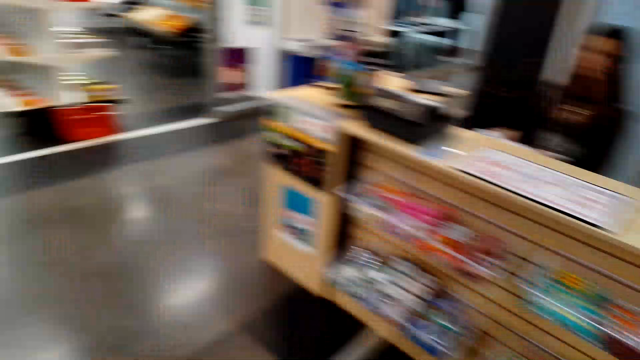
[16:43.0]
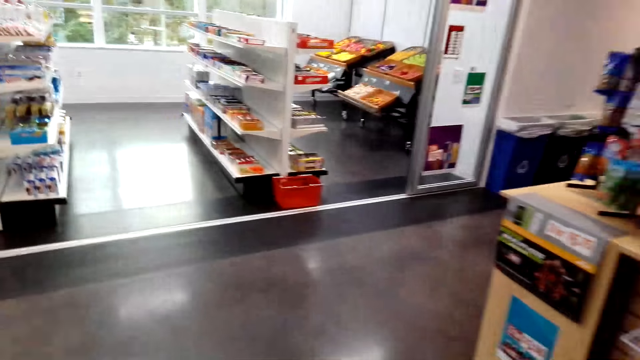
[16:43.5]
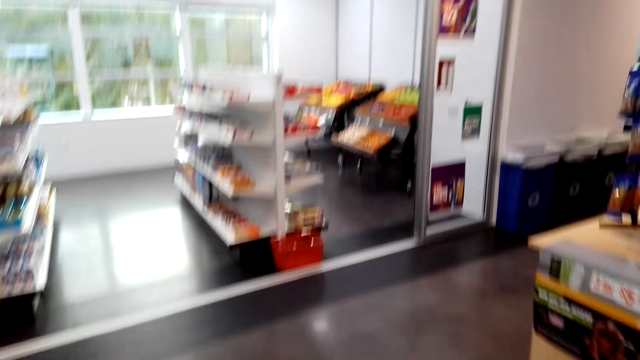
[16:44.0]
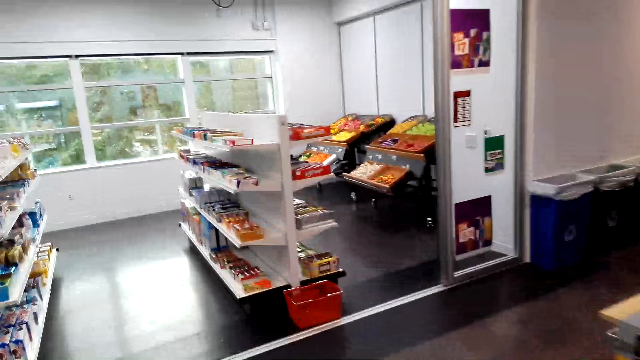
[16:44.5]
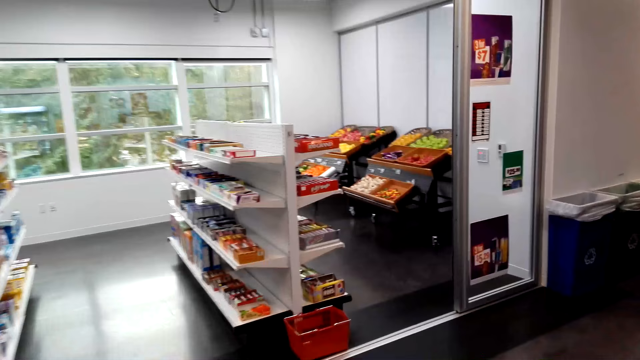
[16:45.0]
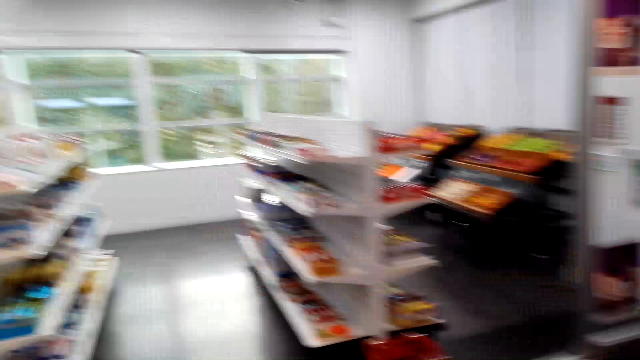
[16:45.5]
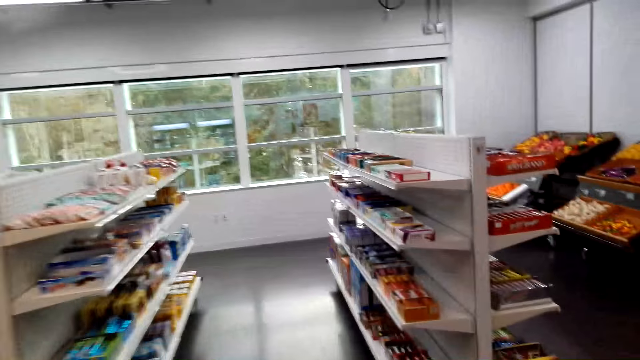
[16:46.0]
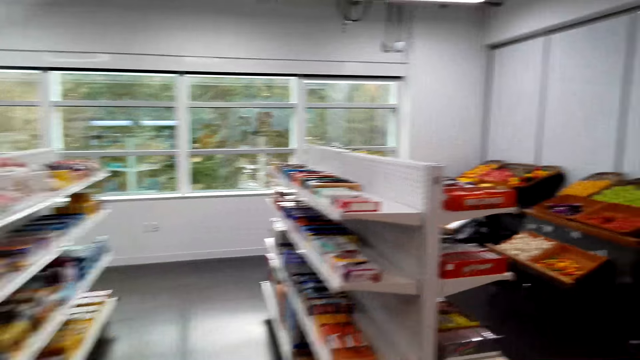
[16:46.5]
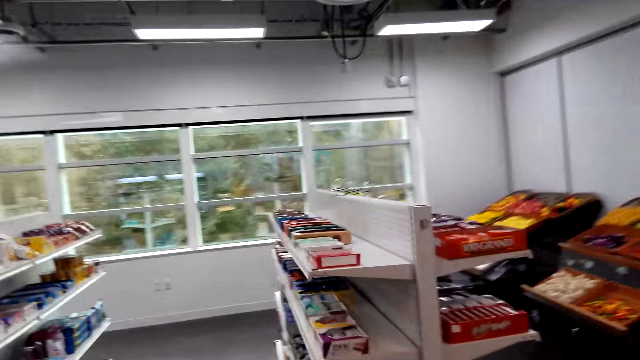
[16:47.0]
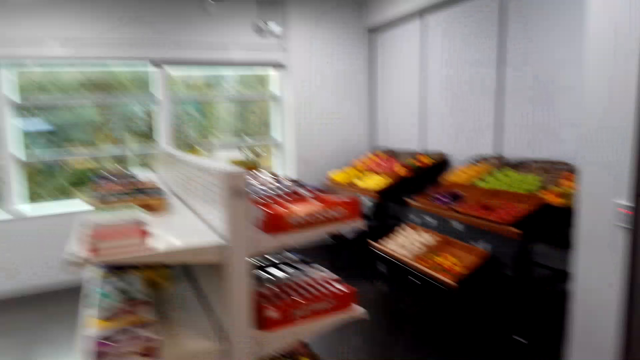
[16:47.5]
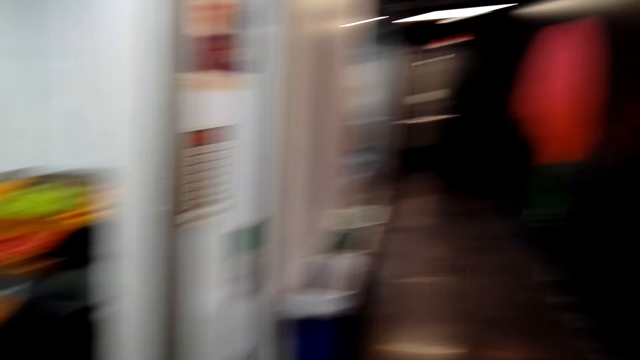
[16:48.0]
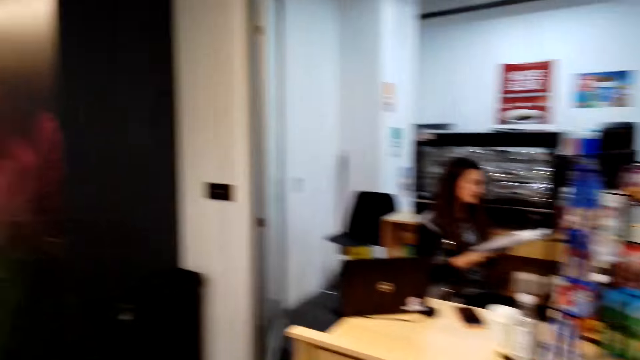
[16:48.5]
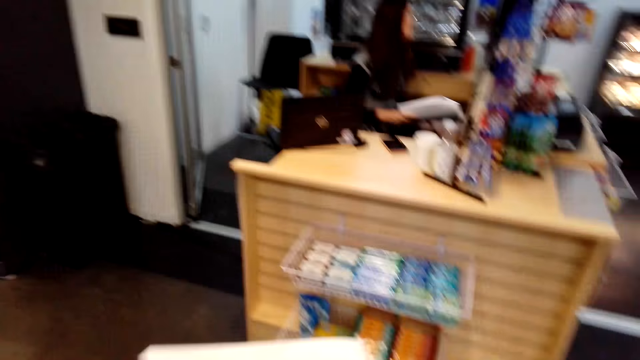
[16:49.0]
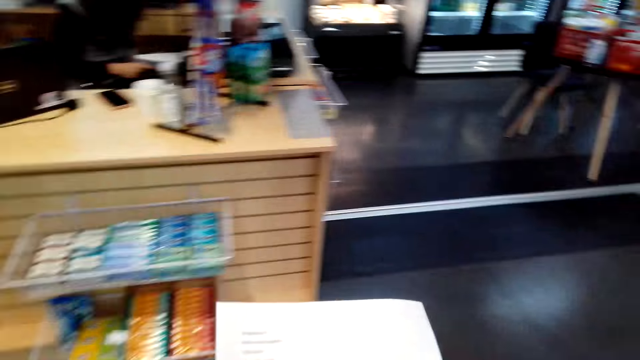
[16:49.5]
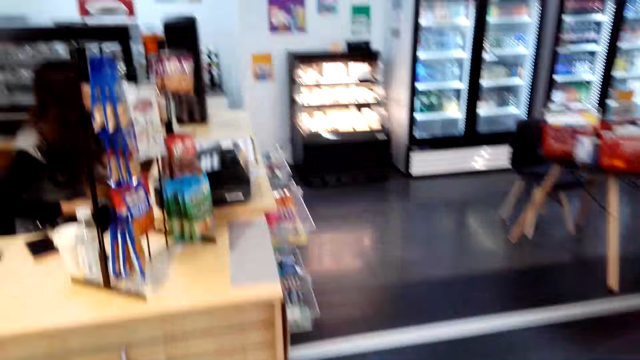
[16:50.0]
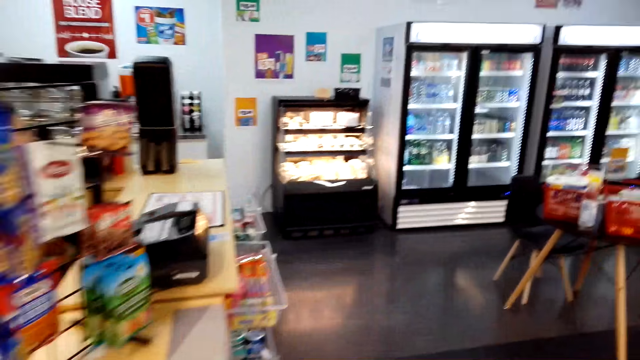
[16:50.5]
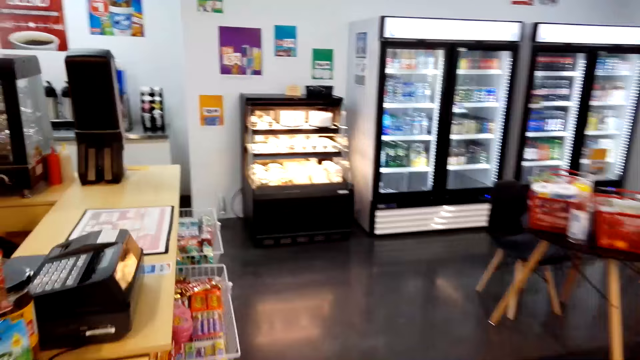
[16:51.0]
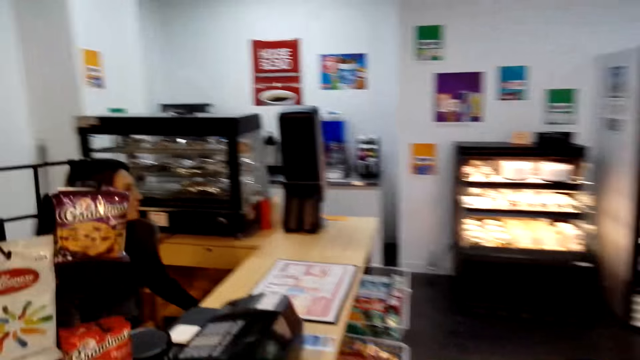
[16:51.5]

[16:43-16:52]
The camera wearer turns around and walks in the supermarket. They look around and turn around. They stare at the list.

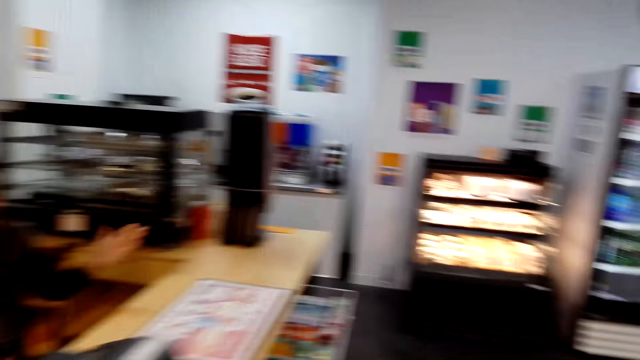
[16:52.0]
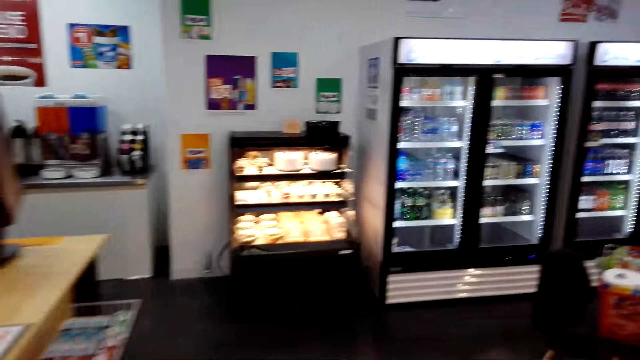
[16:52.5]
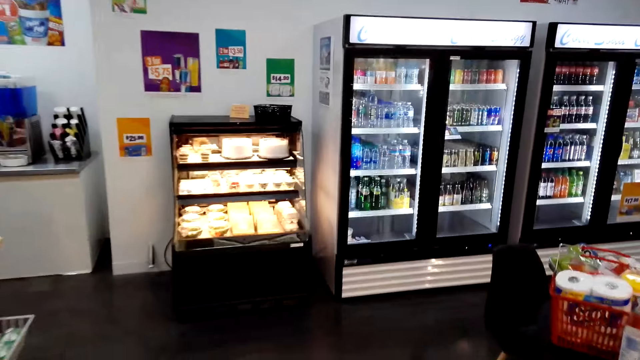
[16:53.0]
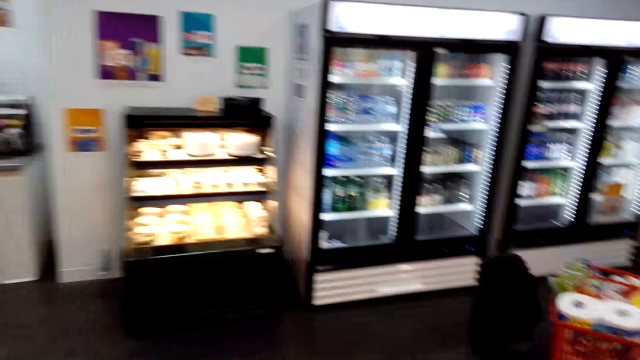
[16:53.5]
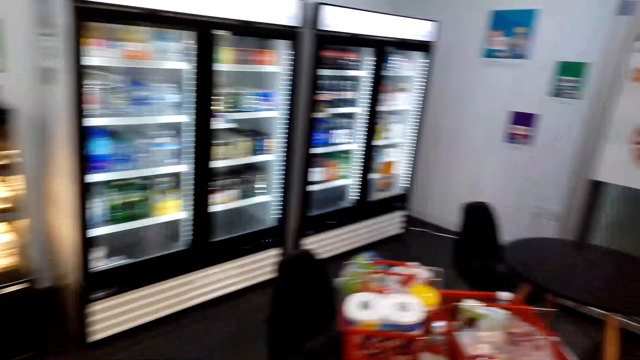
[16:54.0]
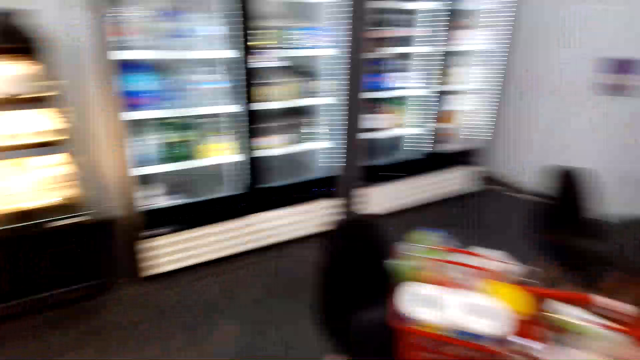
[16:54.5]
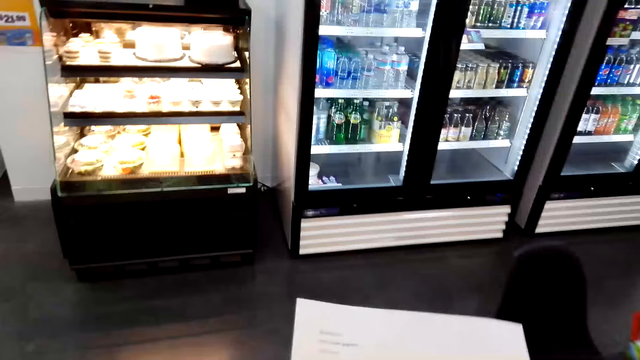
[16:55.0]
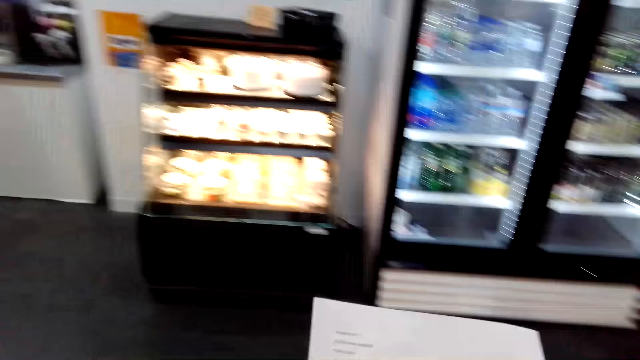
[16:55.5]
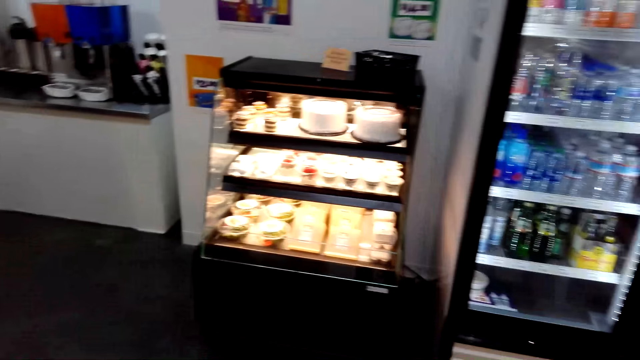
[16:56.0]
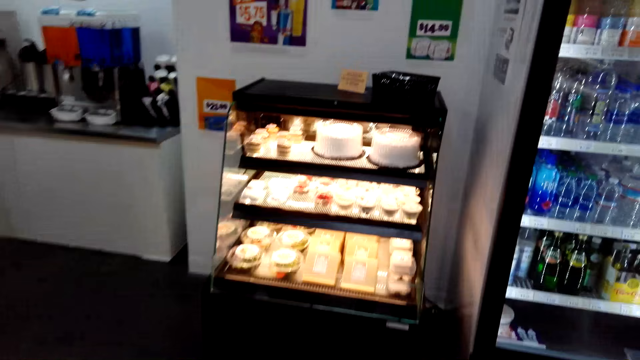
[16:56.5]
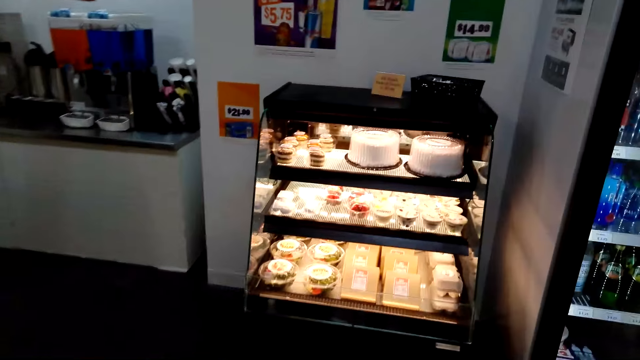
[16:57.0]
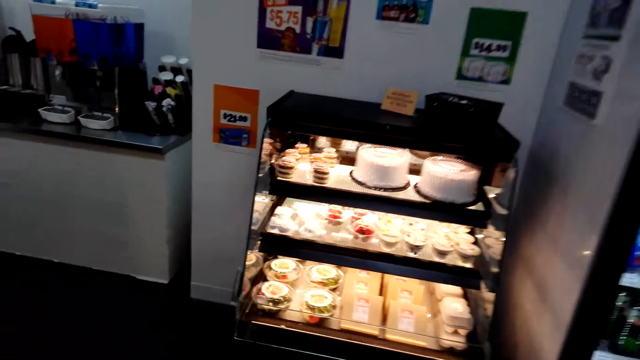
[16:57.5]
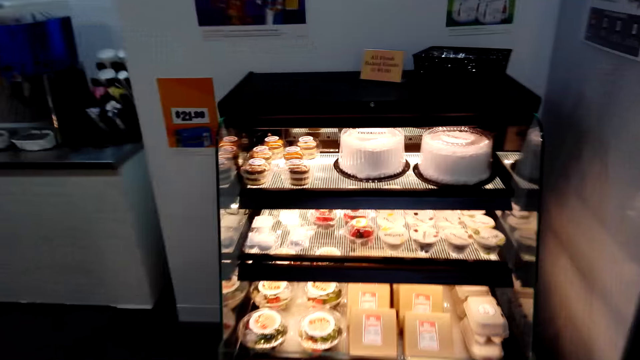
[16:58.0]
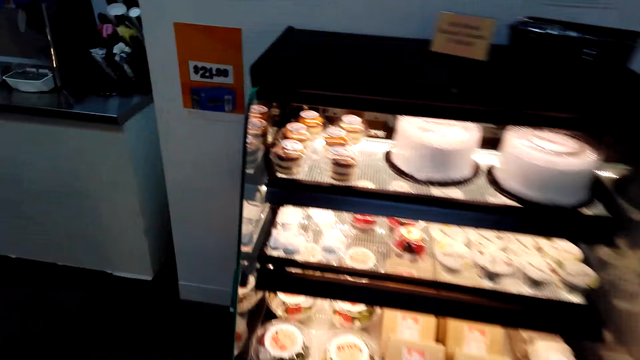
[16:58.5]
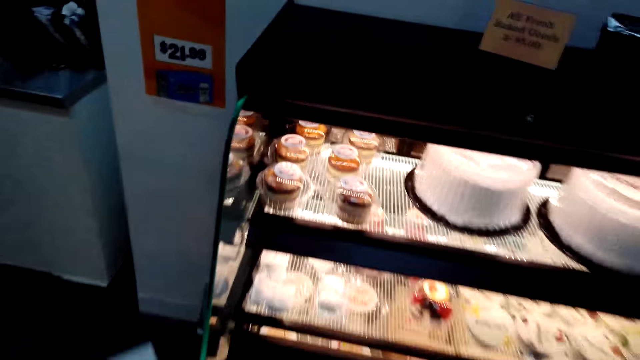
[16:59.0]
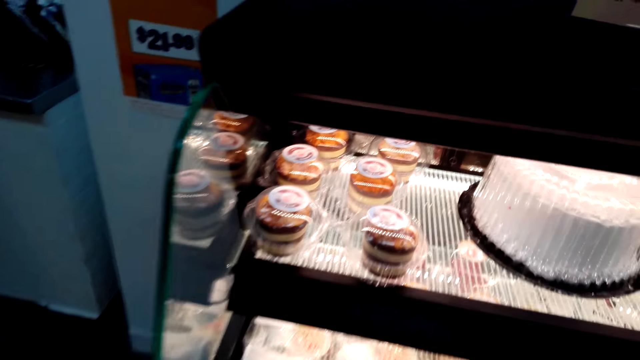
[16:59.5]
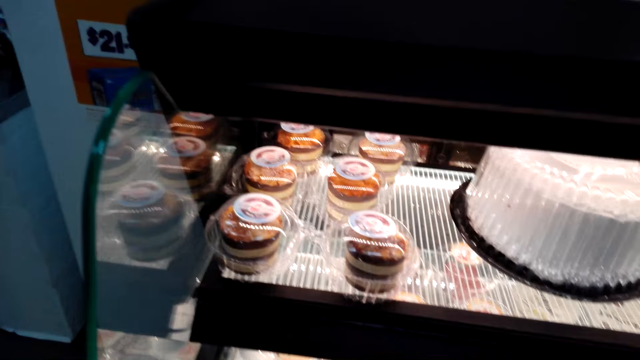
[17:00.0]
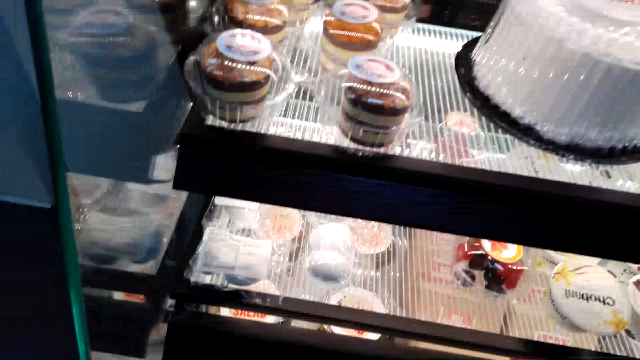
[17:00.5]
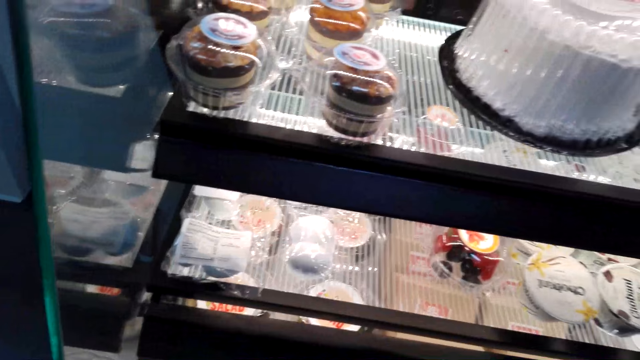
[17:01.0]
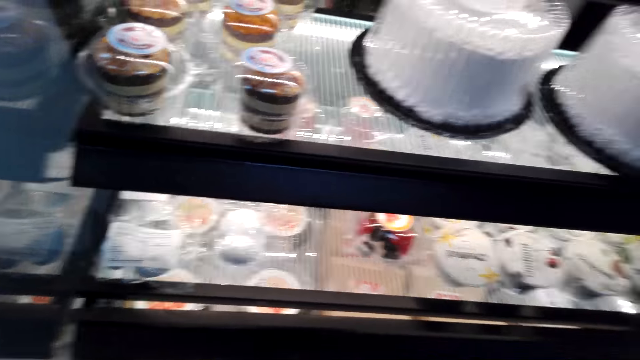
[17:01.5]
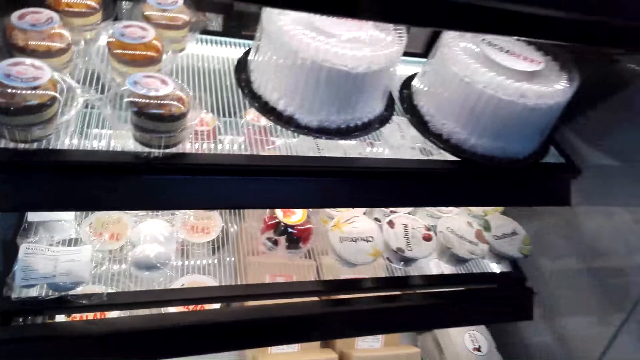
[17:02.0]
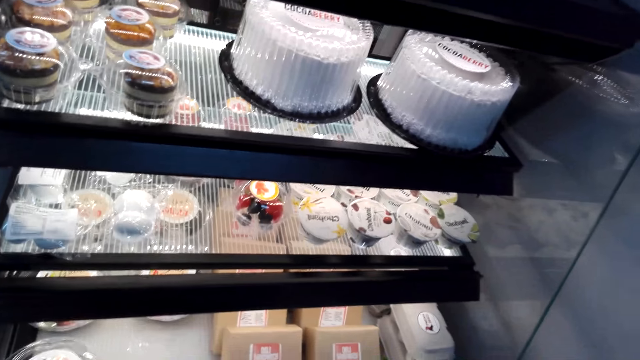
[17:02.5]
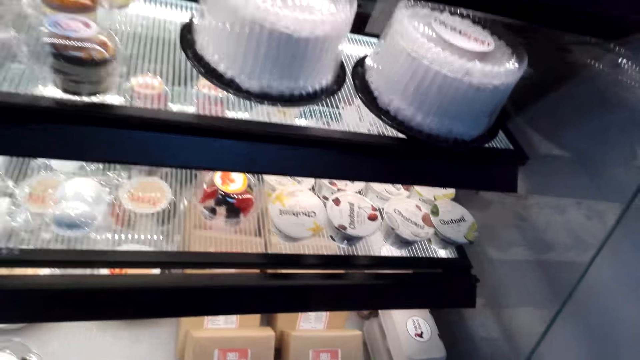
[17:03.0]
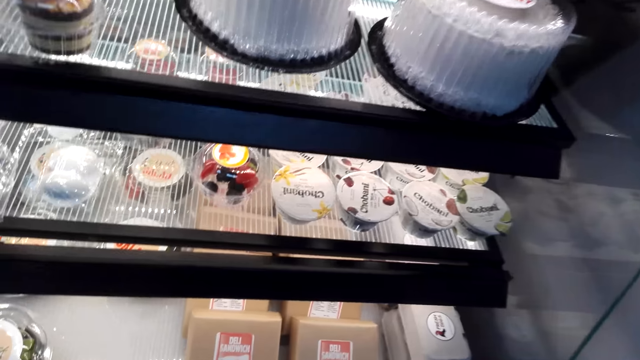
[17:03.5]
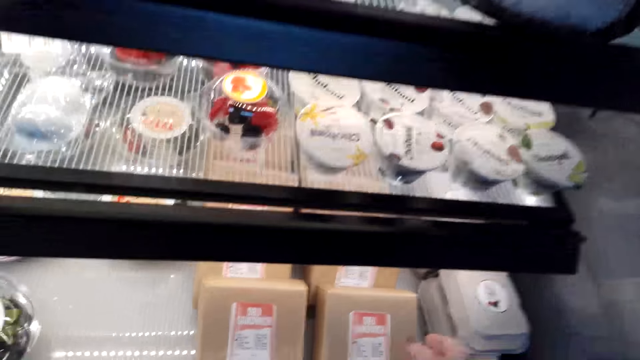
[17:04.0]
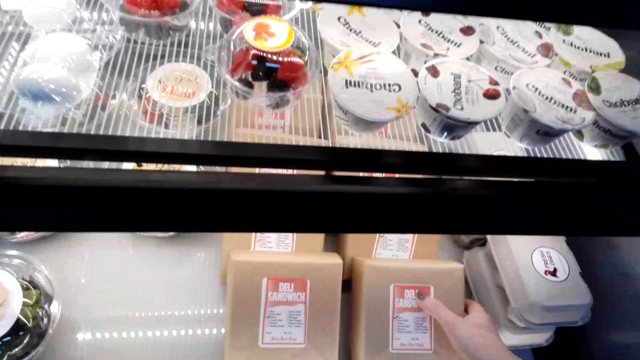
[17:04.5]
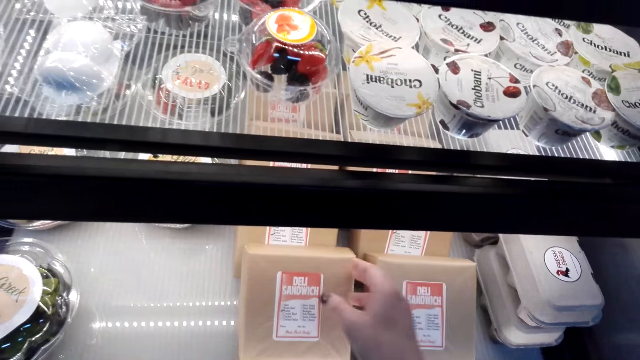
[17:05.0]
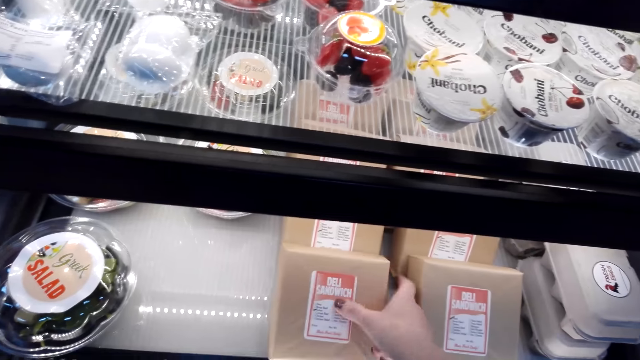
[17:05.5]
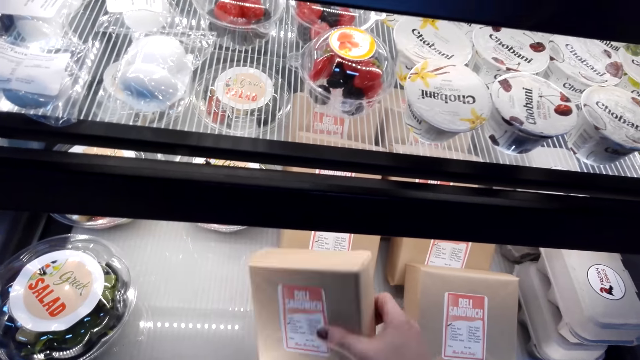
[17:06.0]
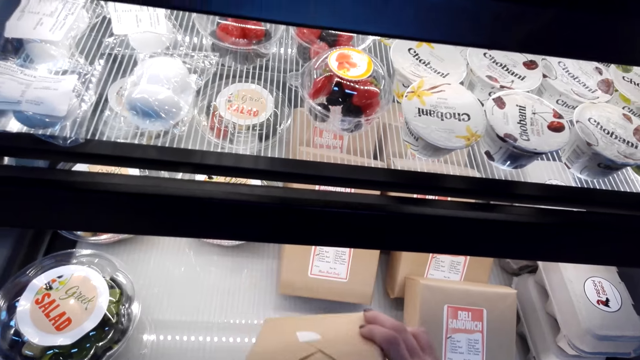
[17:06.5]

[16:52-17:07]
A cashier talks with the camera wearer. The camera wearer walks in the supermarket. The cashier talks with the camera wearer. The camera wearer stares at the list and walks in the supermarket. The cashier talks with the camera wearer. The camera wearer stares at the freezer.
